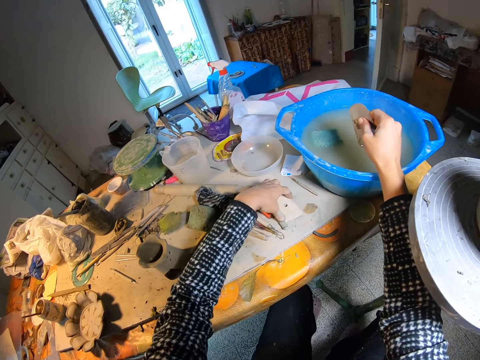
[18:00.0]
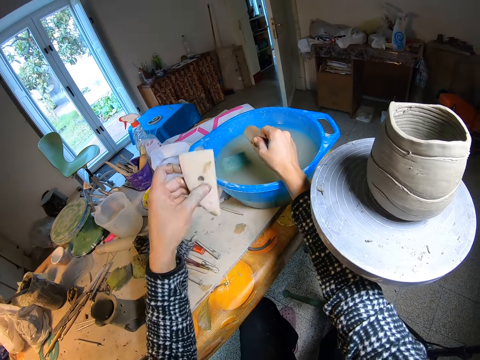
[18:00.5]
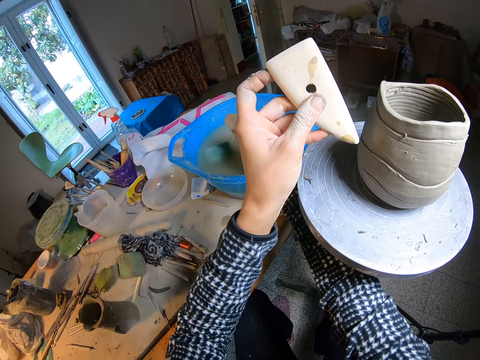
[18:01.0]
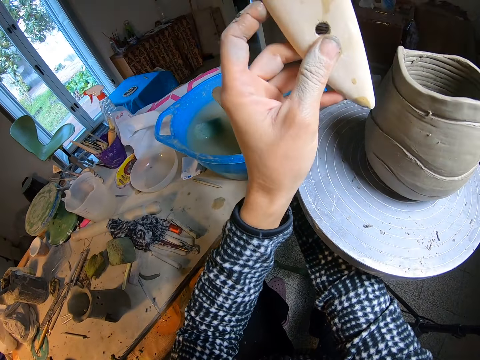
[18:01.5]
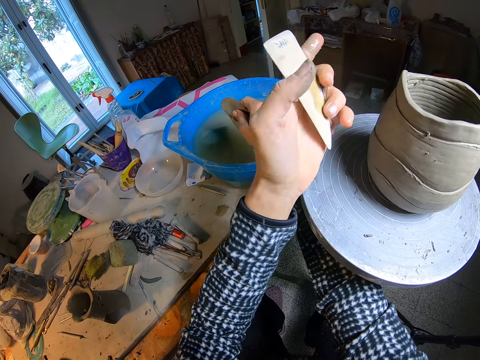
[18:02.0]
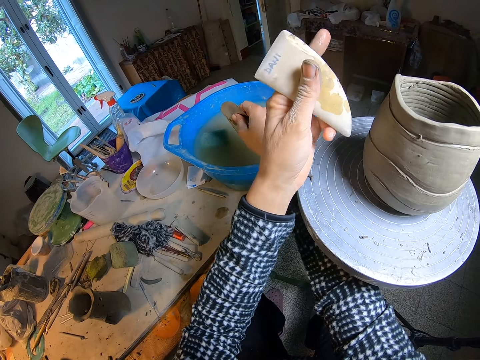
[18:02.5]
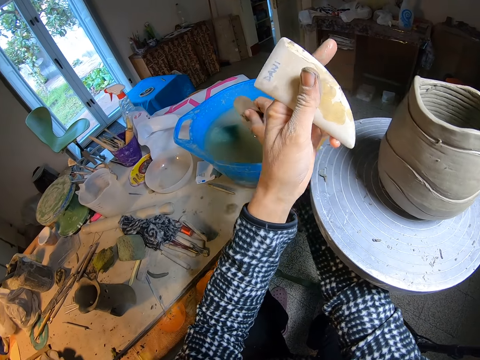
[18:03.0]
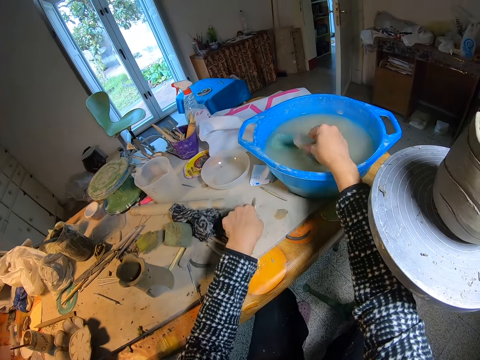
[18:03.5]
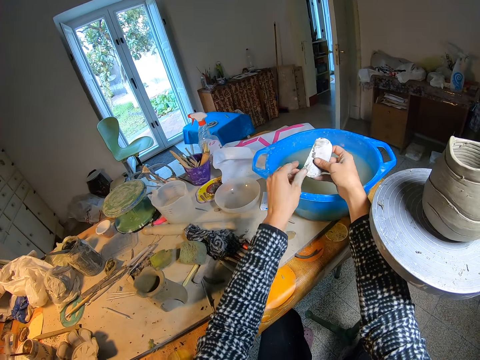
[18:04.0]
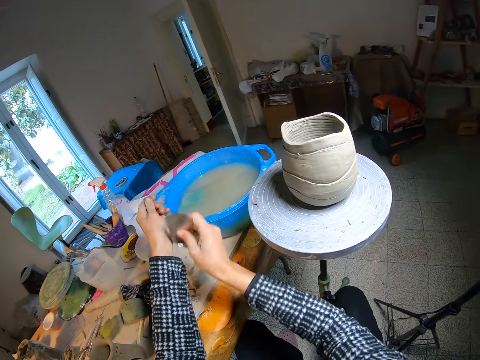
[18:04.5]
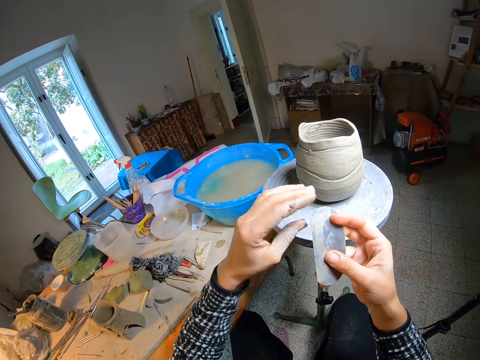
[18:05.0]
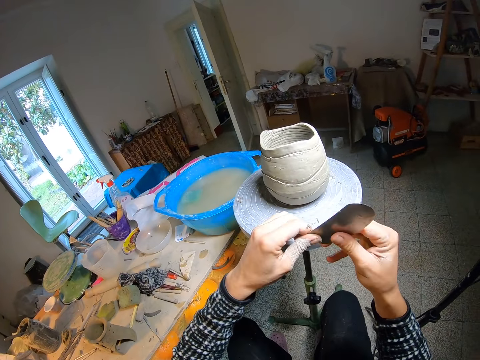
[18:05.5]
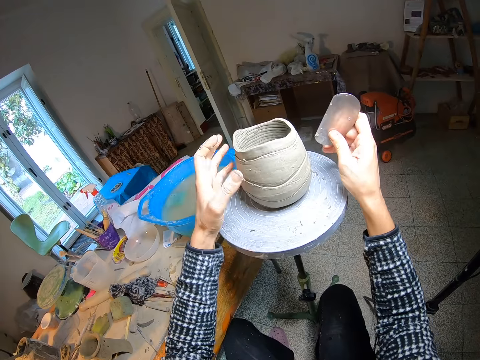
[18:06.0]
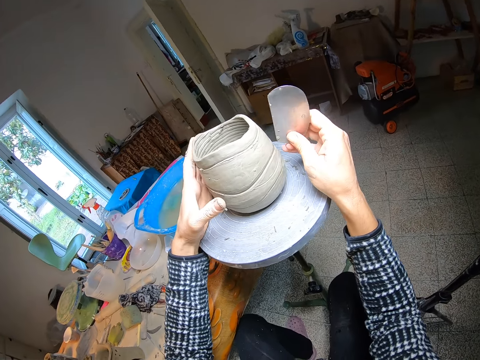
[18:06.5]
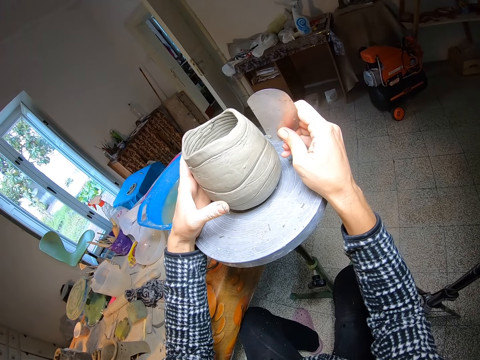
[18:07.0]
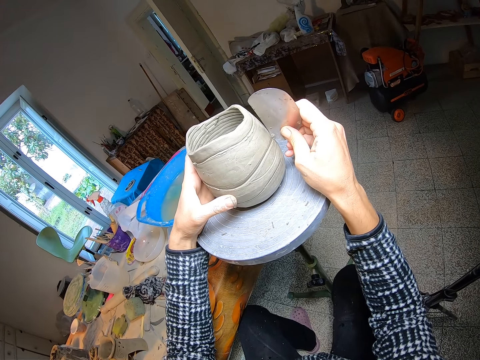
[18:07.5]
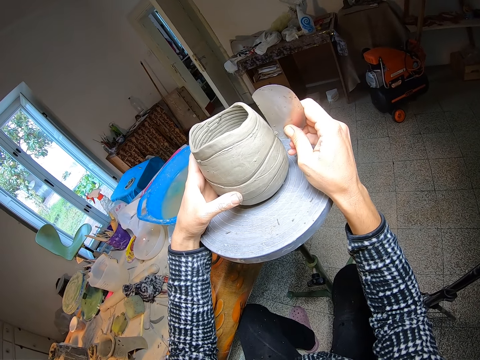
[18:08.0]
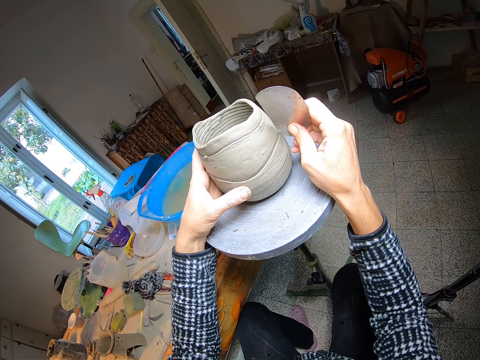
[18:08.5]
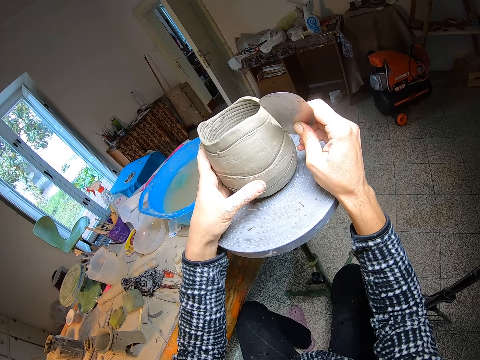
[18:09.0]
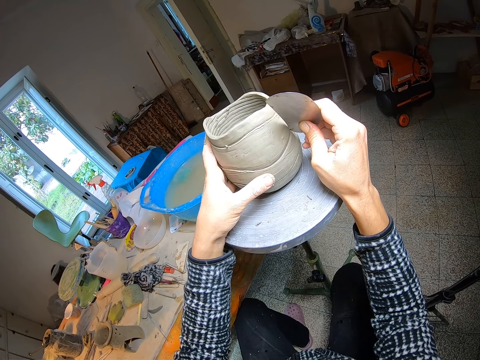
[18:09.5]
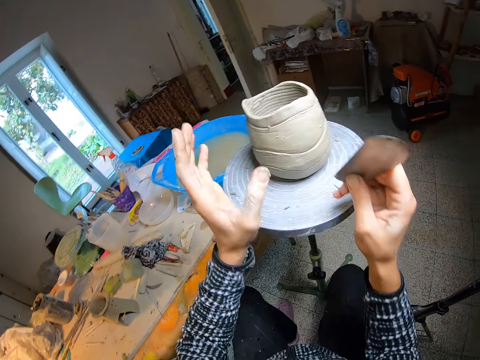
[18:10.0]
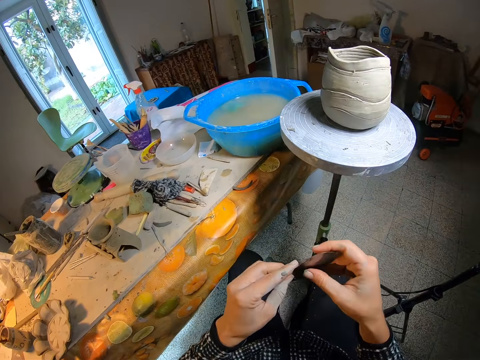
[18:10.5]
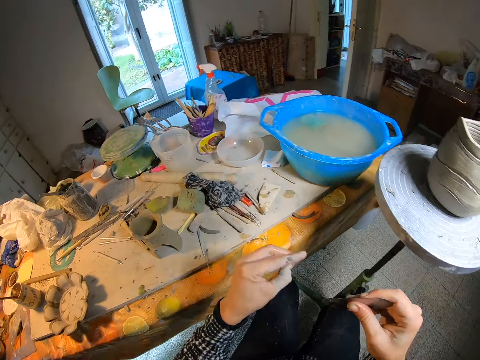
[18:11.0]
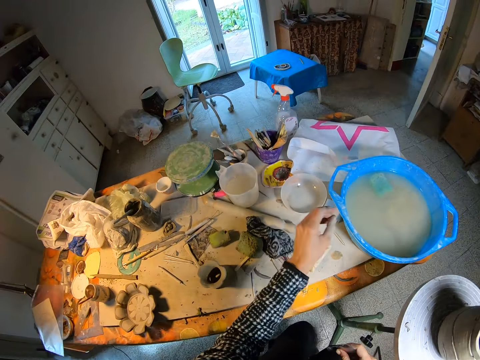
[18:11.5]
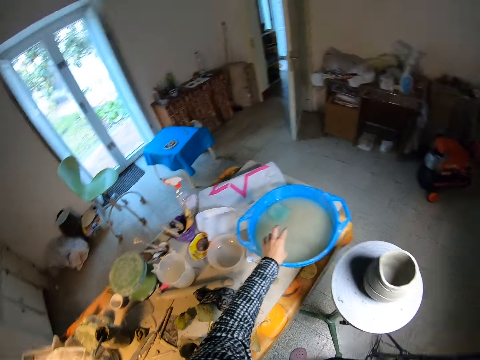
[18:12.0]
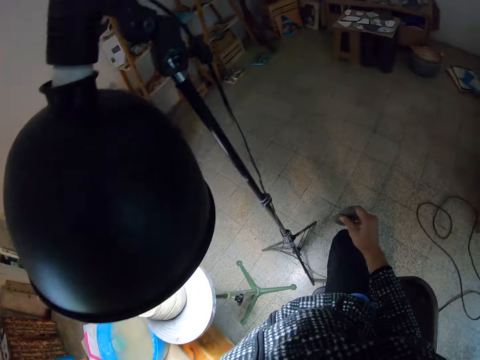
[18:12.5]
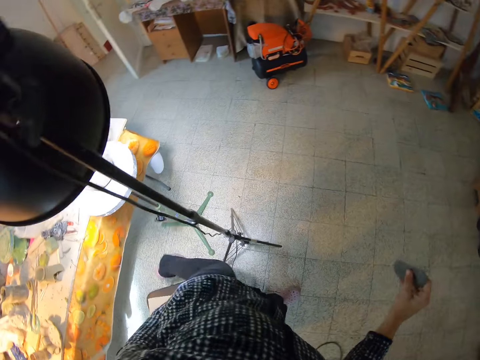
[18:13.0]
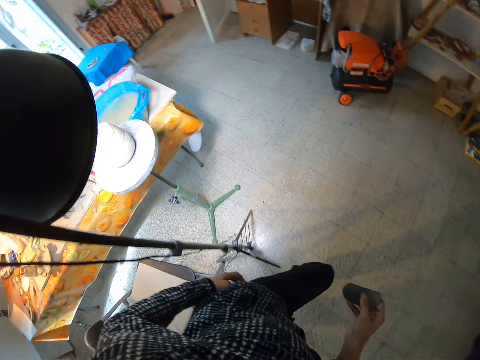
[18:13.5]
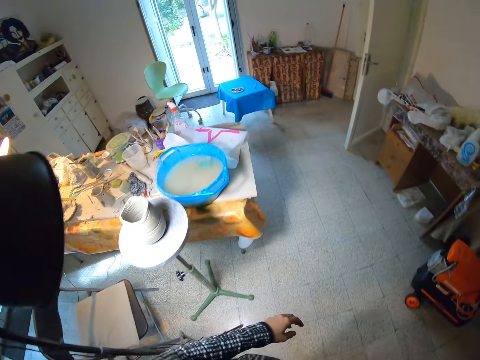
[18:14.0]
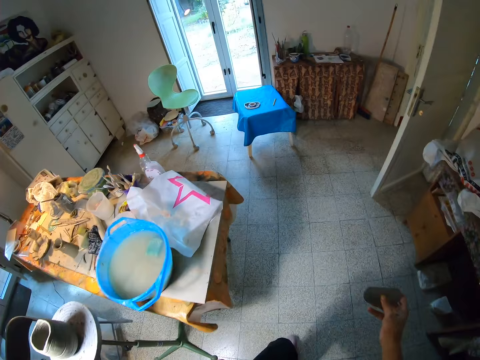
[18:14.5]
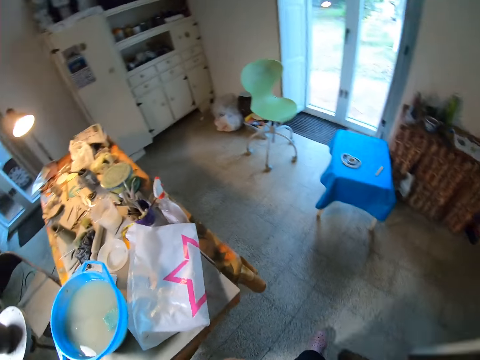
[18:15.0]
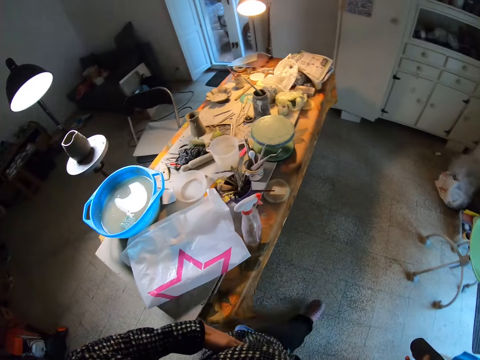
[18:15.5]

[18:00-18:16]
The camera wearer picks up a wood rib from the table with her left hand. She drops the wood rib on the table with her left hand. She dips the scrape or clay carving tool in the basin. She cleans the surface of the clay carving tool with both hands. She holds the scrape with both hands. She tilts the scrape with her hands. She holds the pottery clay or craft on the potter's wheel with her left hand. She carves the pottery clay with the clay carving tool in her right hand. She tilts the craft. She removes a small fragment of clay from the clay carving tool with her left hand. She drops the small fragment of clay in the plastic bucket on the table with her left hand. She walks around the house.

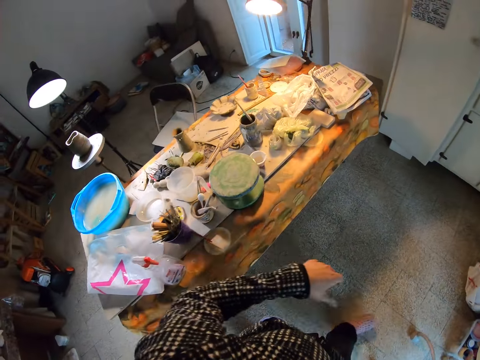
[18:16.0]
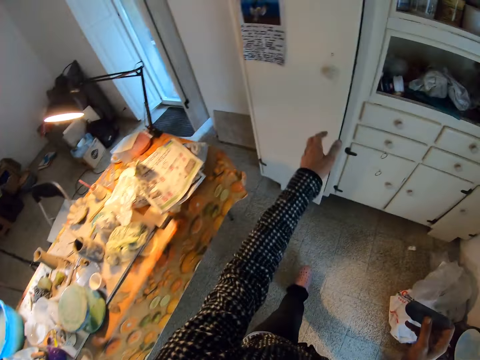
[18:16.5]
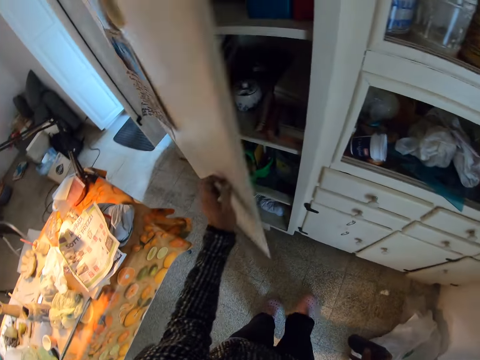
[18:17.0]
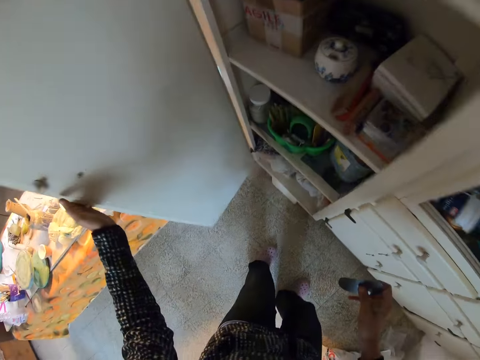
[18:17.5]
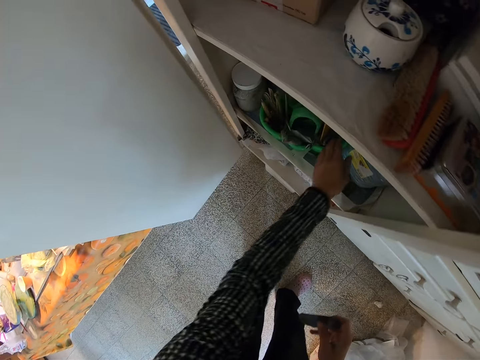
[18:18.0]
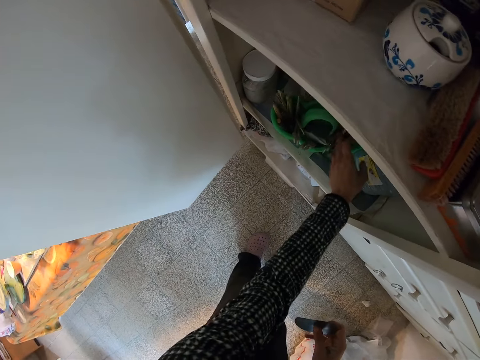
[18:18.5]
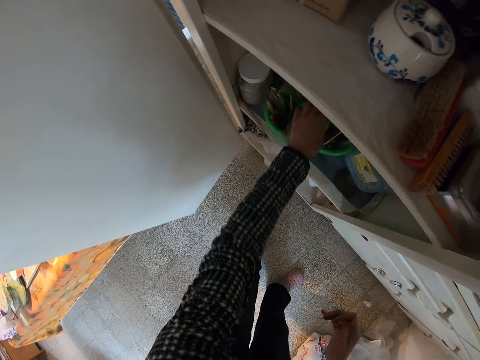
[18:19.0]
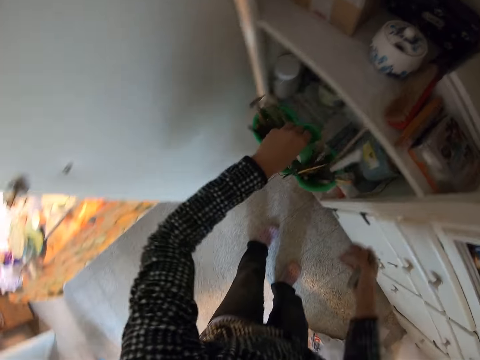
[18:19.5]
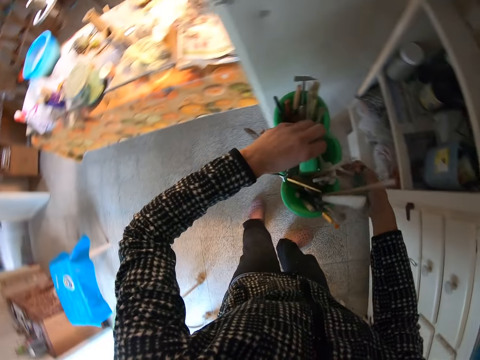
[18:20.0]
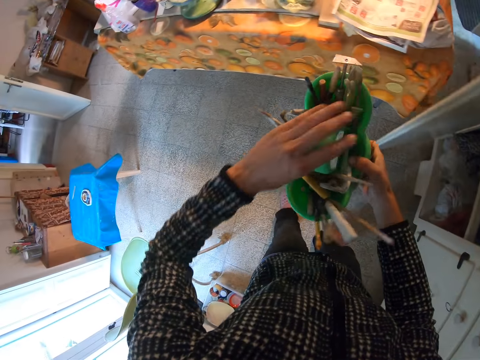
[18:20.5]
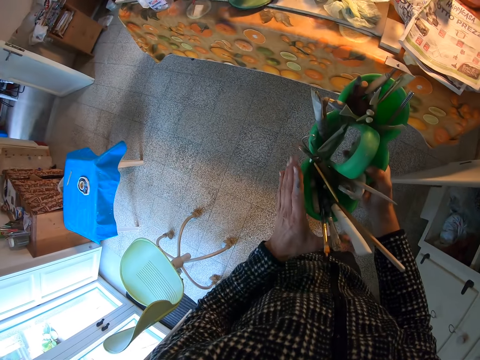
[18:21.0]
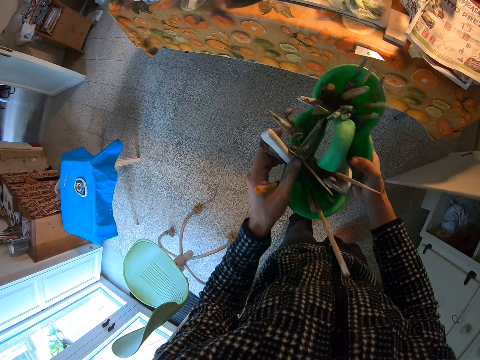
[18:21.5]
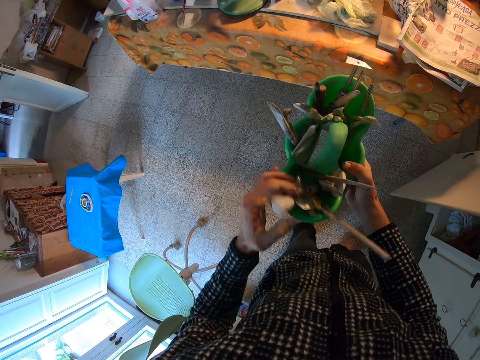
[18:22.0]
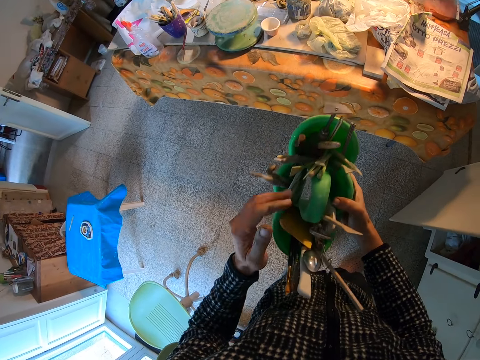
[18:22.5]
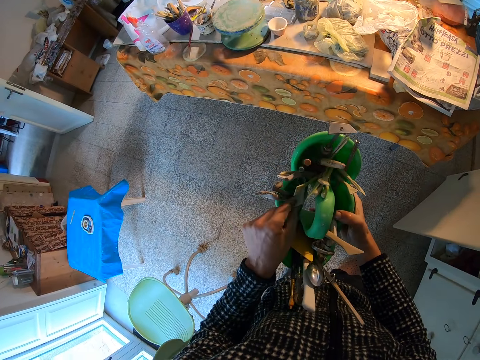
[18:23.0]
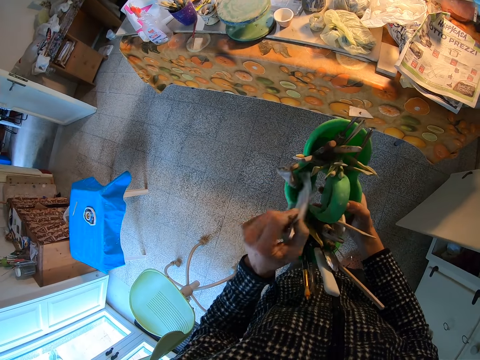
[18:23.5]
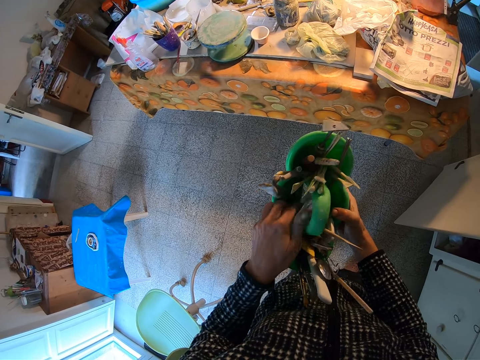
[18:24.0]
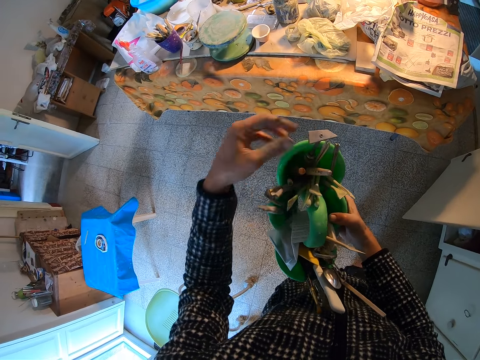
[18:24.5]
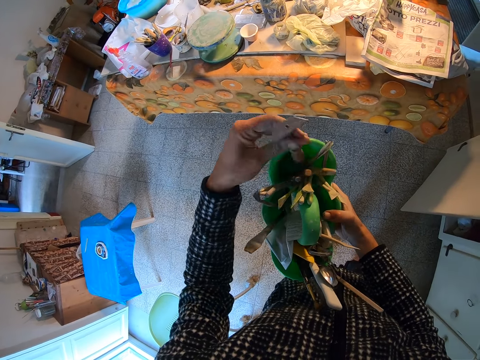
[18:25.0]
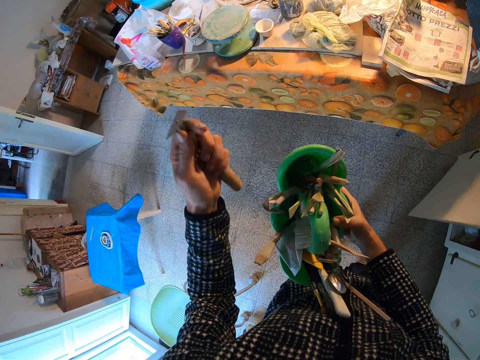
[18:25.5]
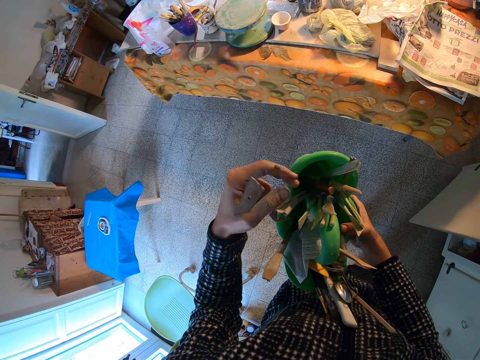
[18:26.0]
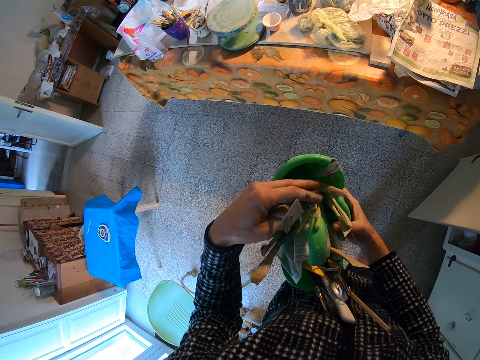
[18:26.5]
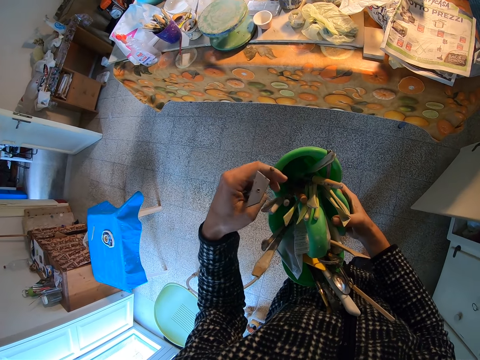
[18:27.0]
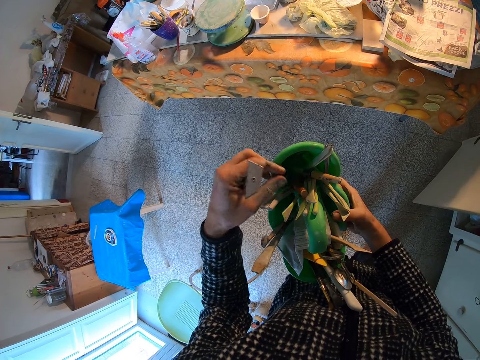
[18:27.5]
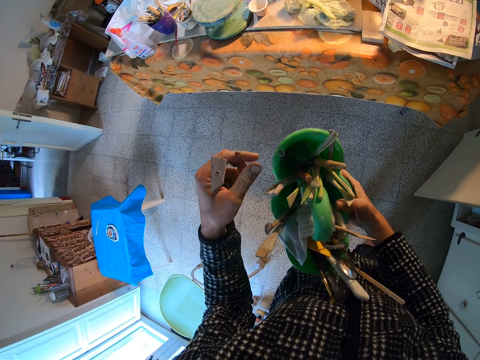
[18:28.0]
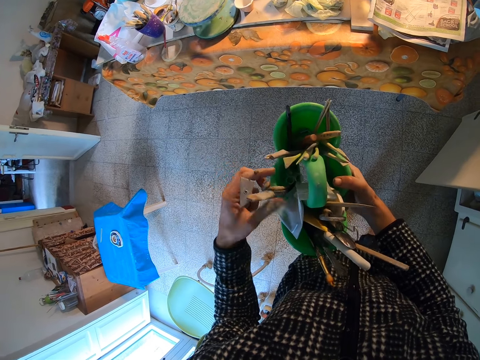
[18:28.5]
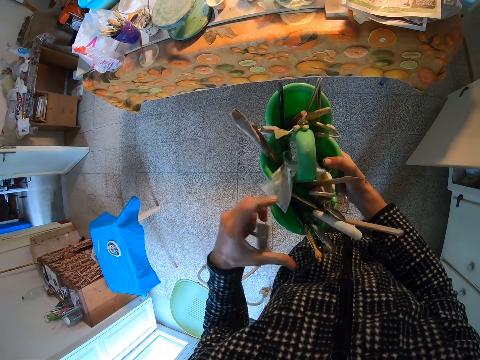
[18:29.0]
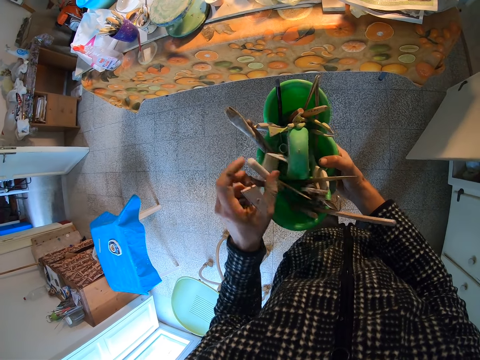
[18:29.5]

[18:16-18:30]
The camera wearer opens a cabinet in the studio with his left hand. He picks up a container of pottery tools from the cabinet with his left hand. He moves the tool carrier. He rummages through the container of pottery tools with his left hand. He picks up a carver from the container of pottery tools with his left hand.
